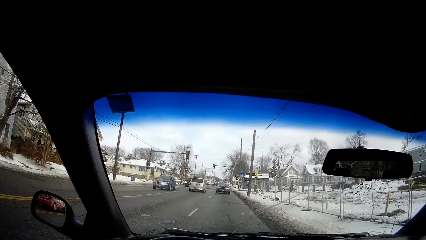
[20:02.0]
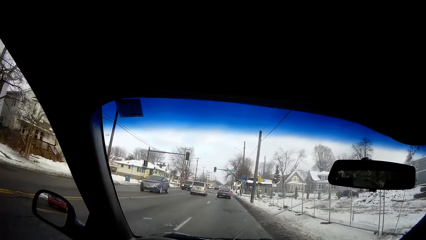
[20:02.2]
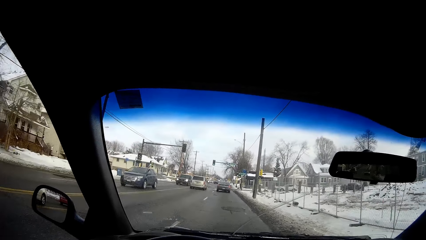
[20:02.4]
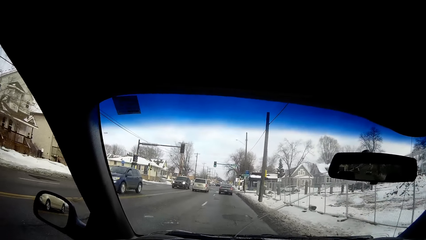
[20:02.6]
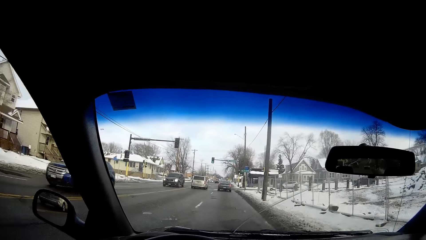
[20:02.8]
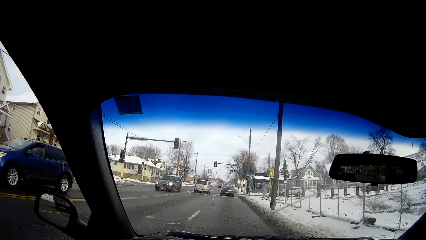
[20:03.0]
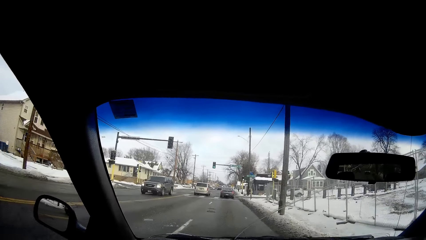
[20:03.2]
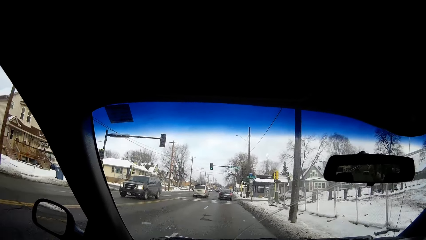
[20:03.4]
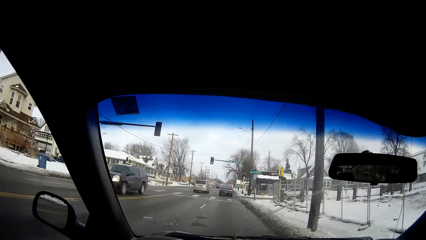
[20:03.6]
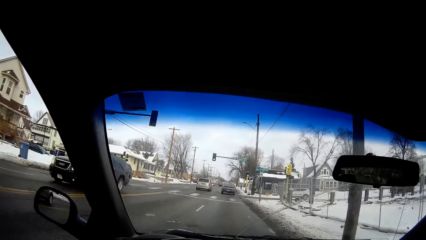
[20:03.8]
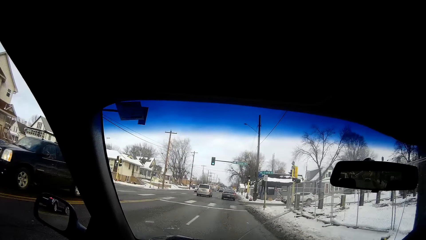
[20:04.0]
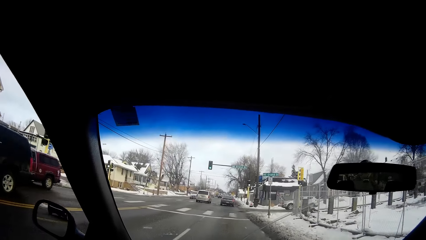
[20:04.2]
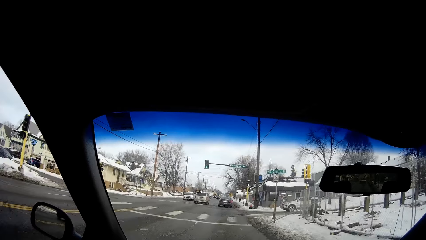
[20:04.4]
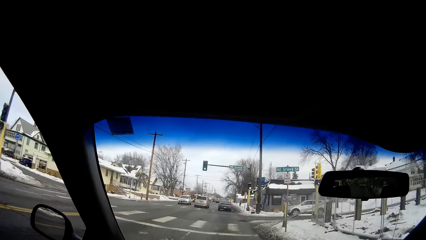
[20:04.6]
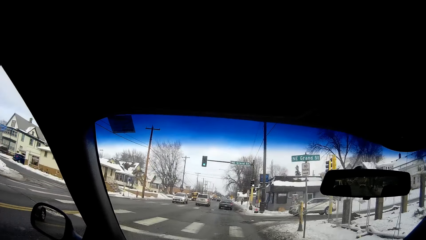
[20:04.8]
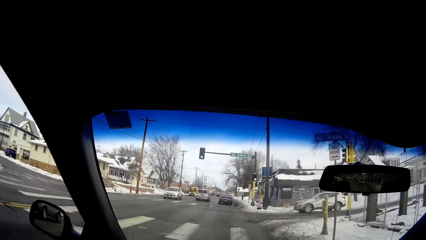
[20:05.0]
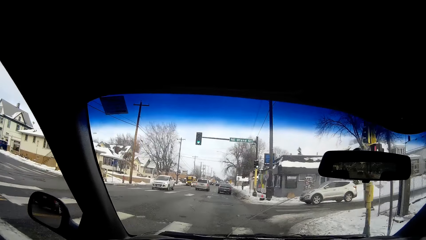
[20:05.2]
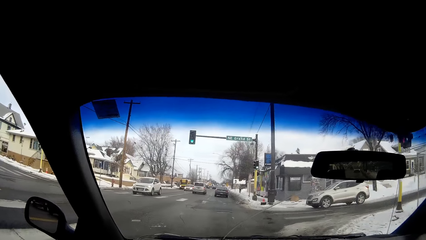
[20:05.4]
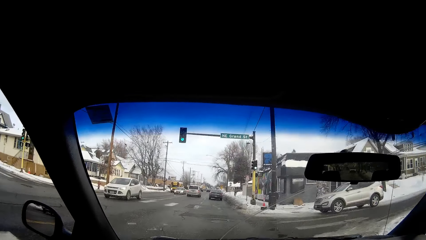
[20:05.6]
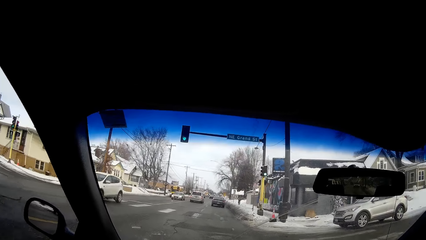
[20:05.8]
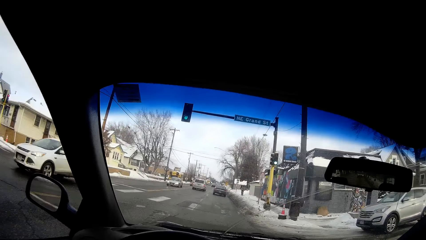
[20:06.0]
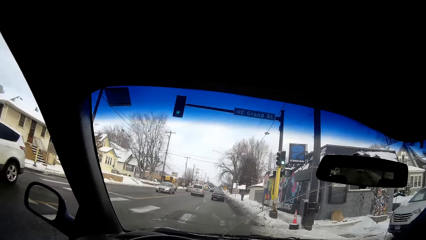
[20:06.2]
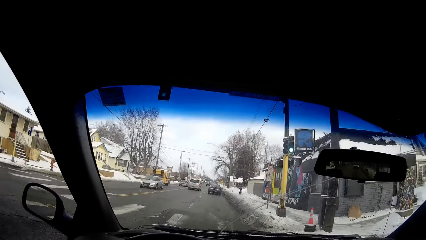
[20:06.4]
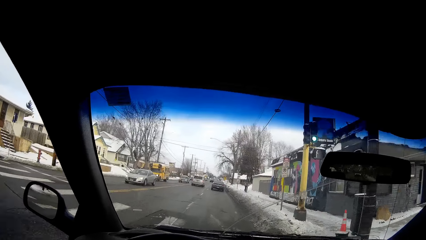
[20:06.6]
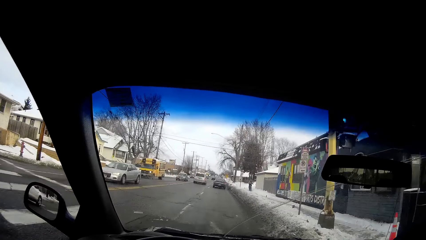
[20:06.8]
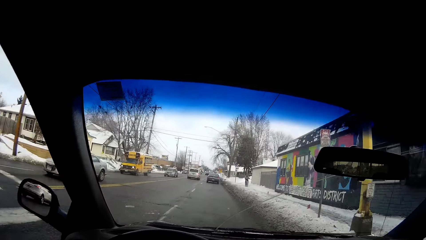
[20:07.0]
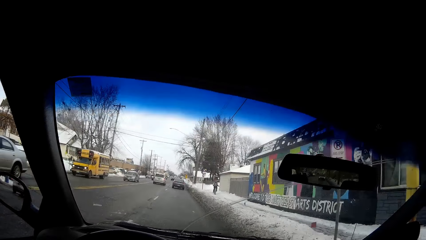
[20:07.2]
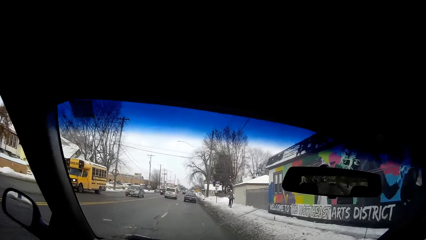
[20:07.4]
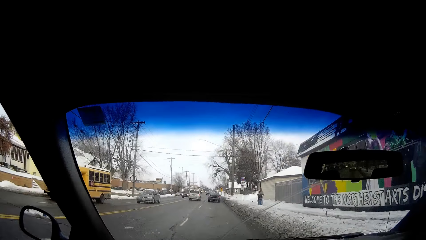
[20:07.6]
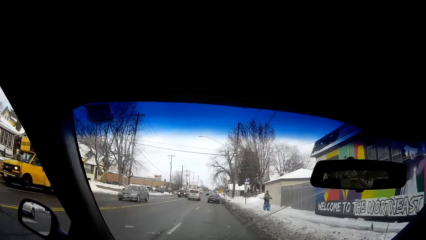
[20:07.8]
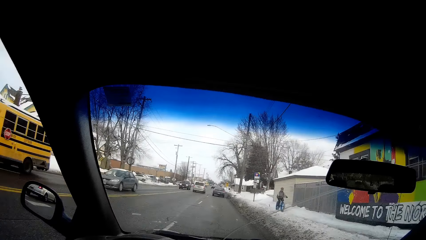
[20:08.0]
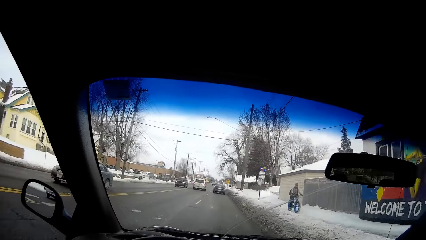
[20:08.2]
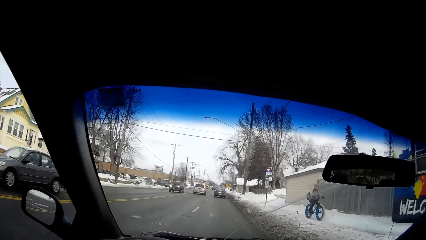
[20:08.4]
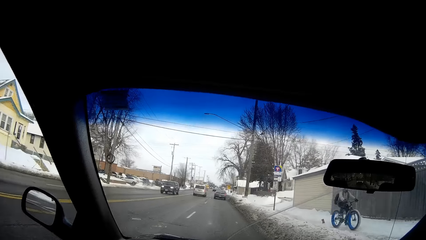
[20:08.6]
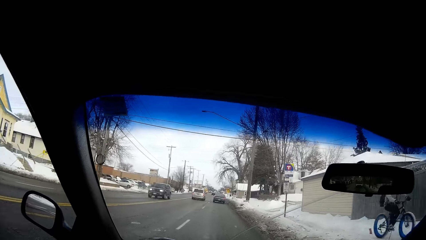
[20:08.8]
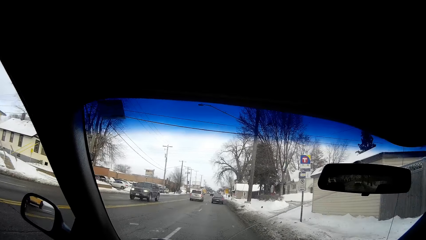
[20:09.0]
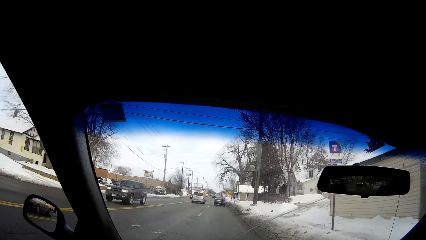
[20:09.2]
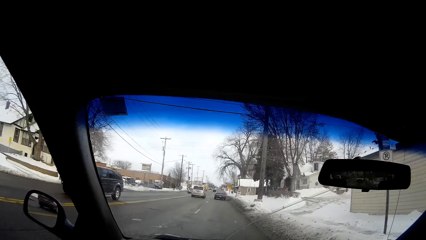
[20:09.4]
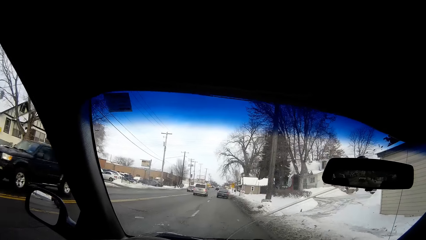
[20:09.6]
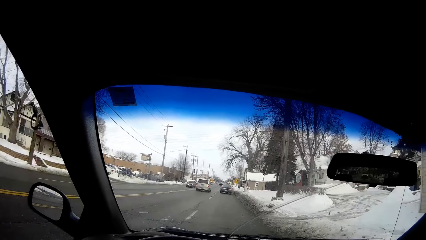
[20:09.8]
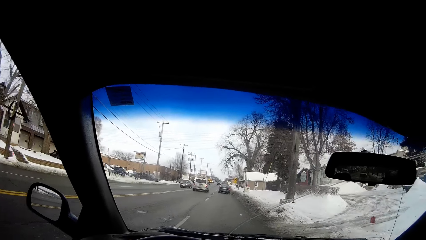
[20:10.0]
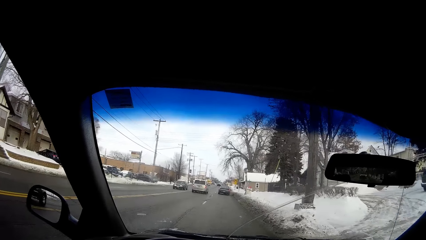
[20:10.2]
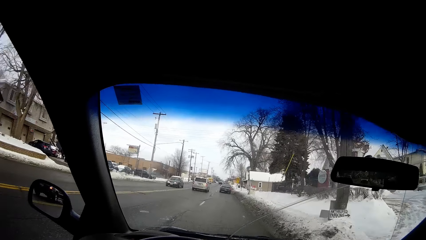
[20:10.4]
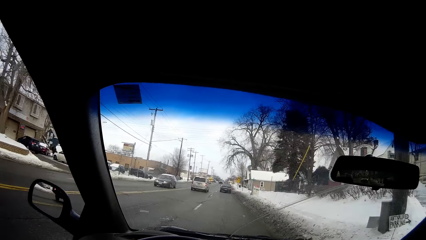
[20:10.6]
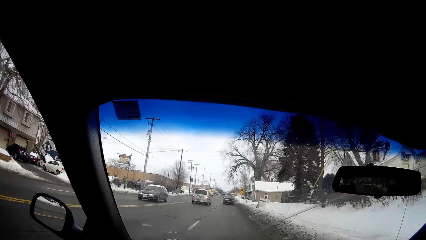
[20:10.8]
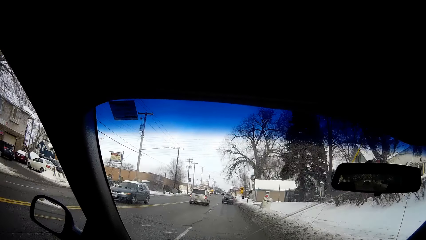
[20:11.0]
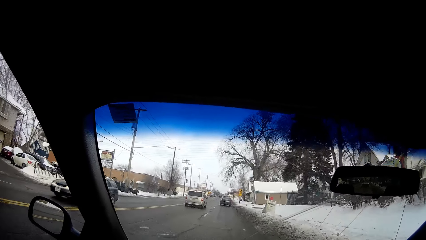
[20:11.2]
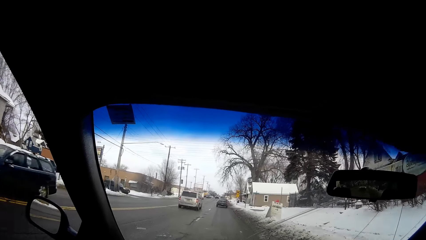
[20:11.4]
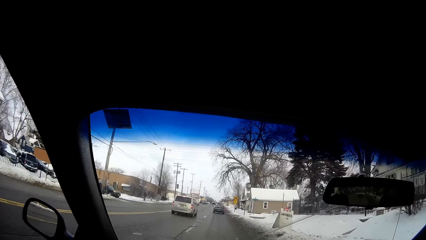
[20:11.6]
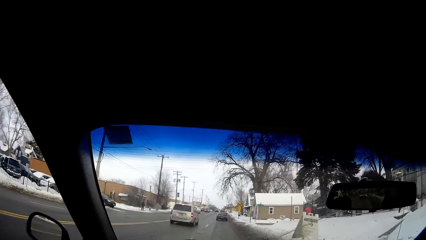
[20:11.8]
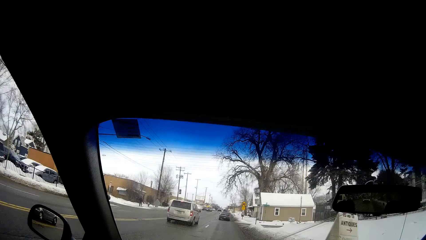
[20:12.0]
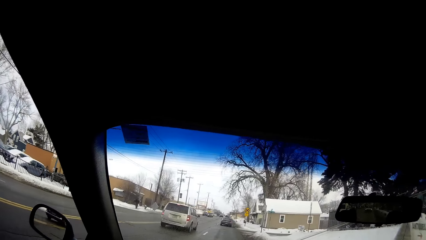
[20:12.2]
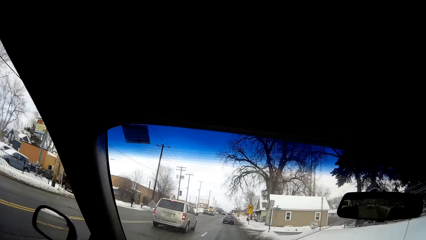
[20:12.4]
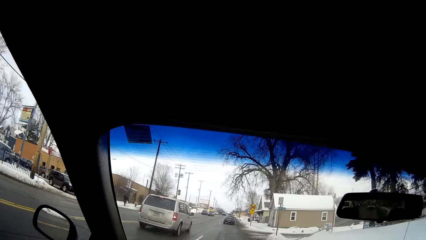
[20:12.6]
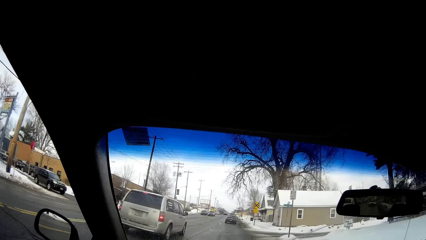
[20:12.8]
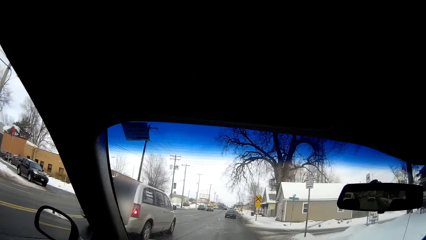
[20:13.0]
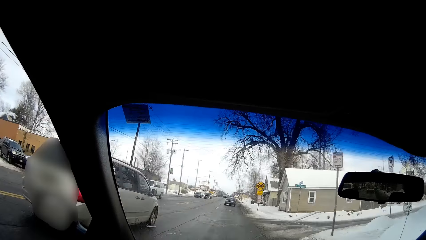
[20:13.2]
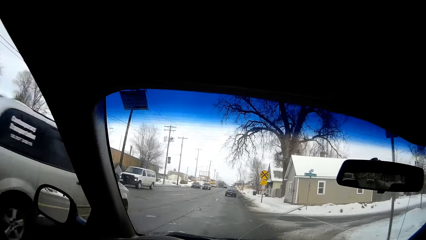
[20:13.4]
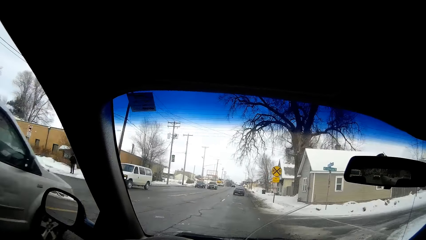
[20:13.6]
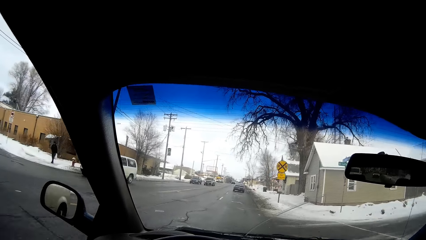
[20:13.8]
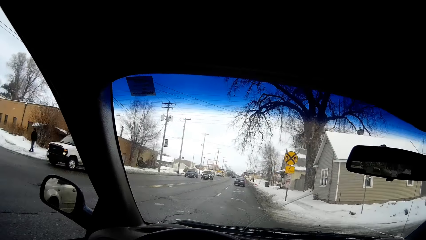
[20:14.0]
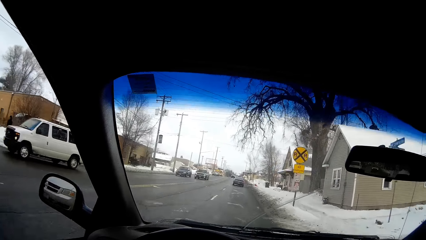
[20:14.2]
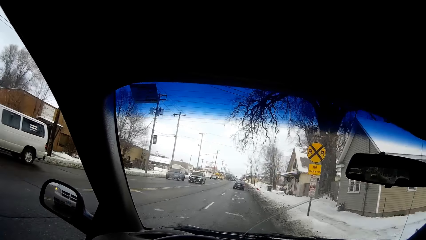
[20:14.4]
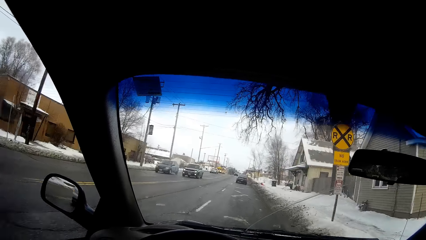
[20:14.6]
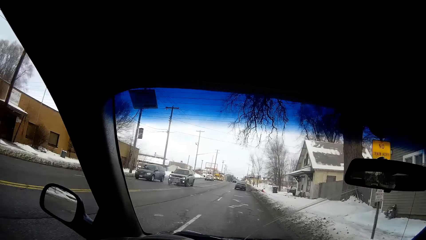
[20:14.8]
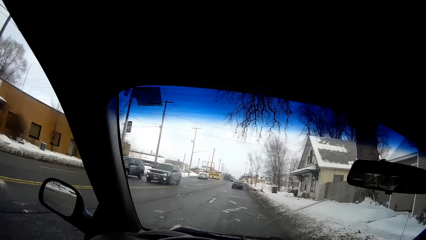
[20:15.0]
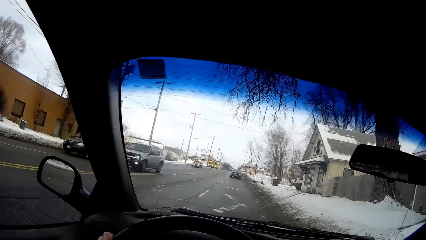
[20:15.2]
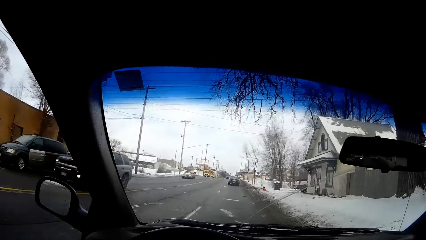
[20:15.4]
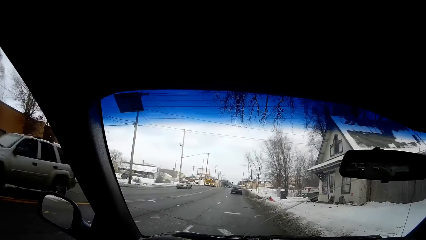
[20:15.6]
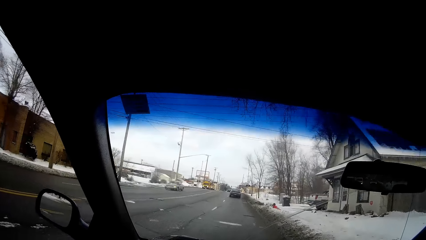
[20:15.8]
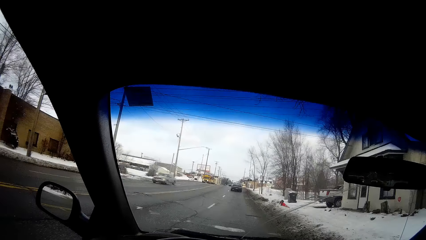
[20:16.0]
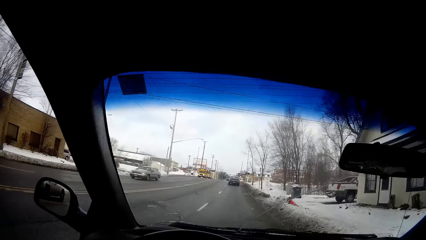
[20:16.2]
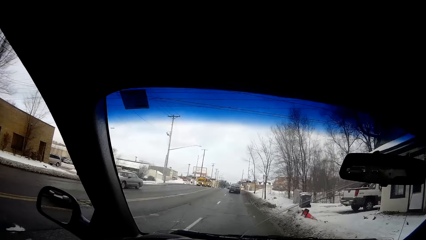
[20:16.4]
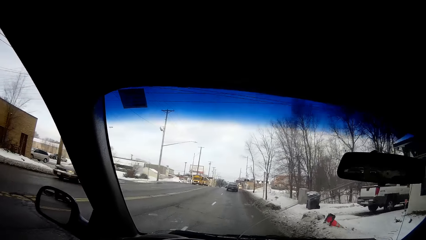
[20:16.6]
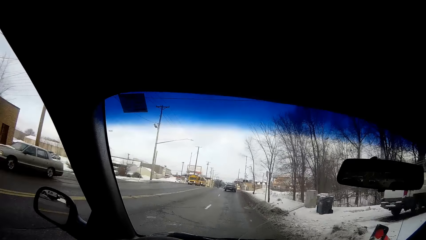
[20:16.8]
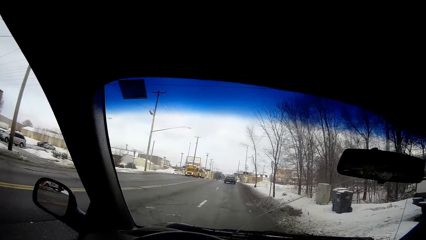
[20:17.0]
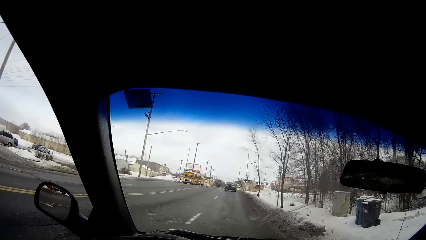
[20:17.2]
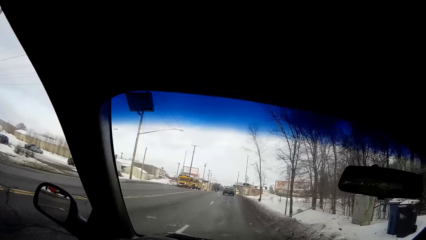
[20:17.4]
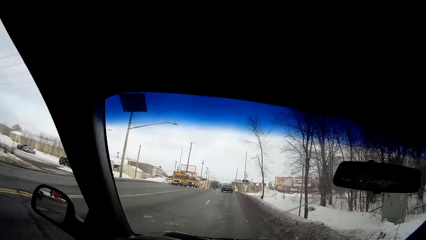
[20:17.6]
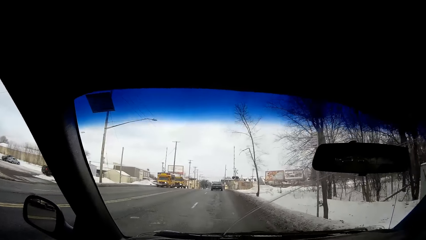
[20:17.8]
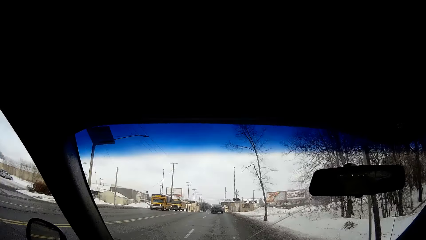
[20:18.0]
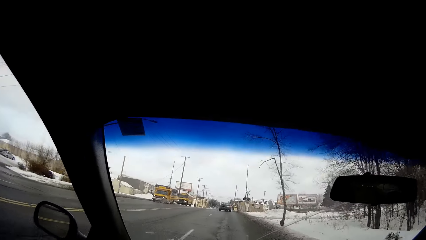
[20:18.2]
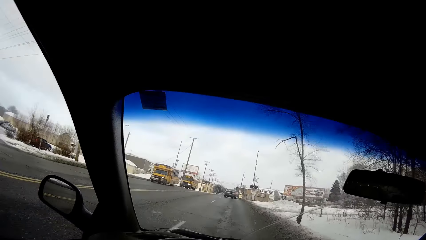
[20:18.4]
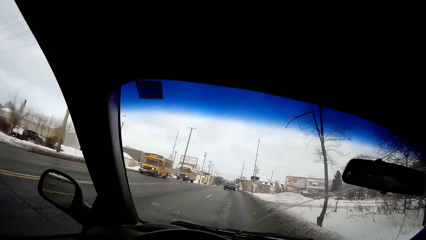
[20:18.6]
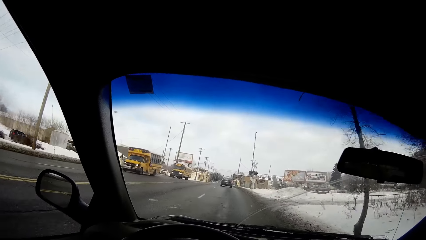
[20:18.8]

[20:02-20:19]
A silver vehicle drives by the camera wearer. A blue vehicle drives by the camera wearer. A black vehicle drives by the camera wearer. A white vehicle drives by the camera wearer. A silver vehicle drives by the camera wearer. A yellow van drives by the camera wearer. A grey vehicle drives by the camera wearer. A black vehicle drives by the camera wearer. A black vehicle drives by the camera wearer again. The camera wearer passes by the silver vehicle. A white van drives by the camera wearer. A black vehicle drives by the camera wearer. A silver vehicle drives by the camera wearer. A silver vehicle drives by the camera wearer again.
